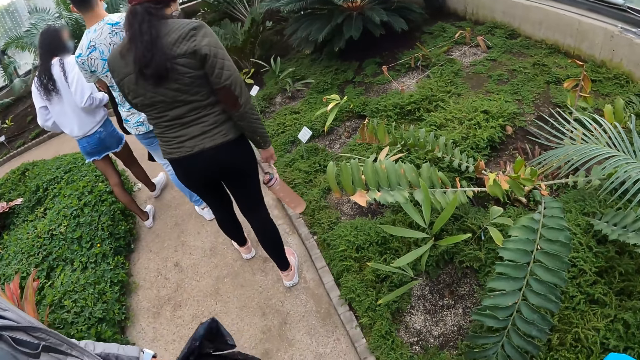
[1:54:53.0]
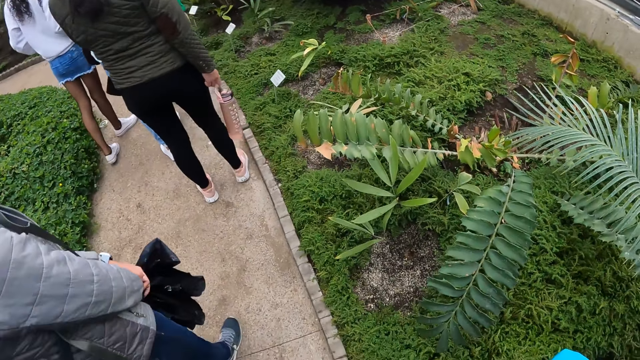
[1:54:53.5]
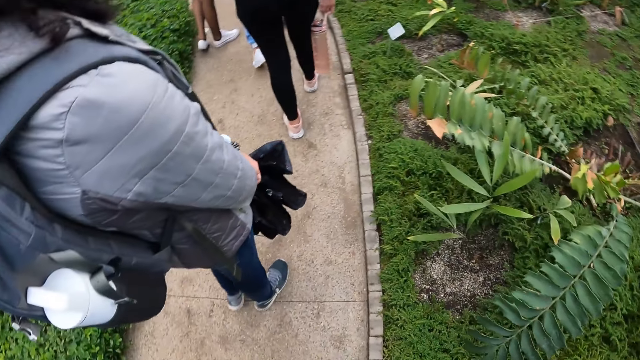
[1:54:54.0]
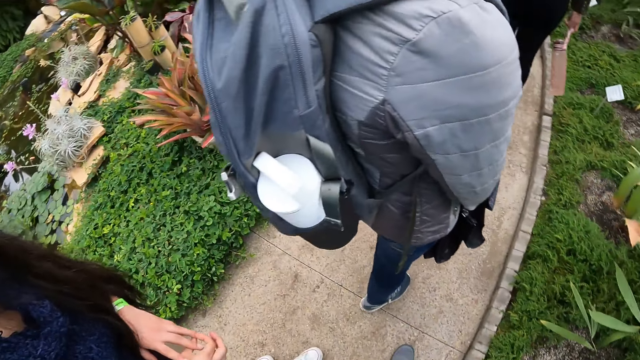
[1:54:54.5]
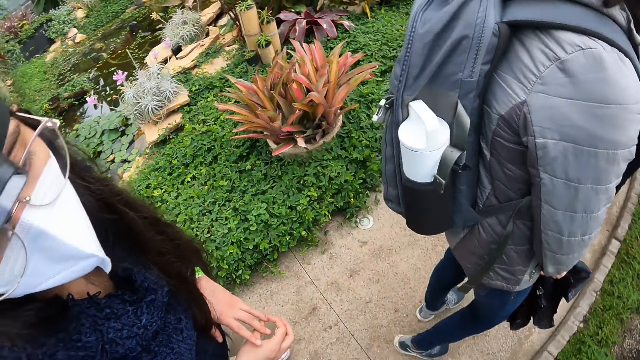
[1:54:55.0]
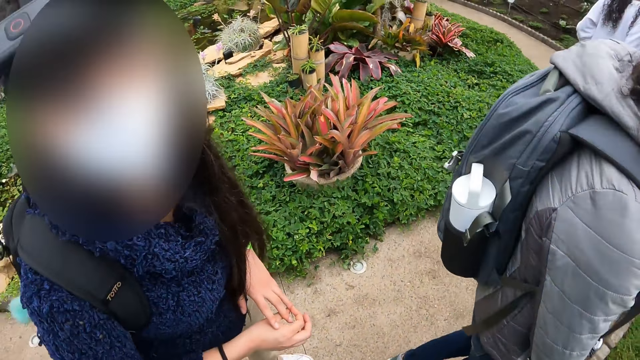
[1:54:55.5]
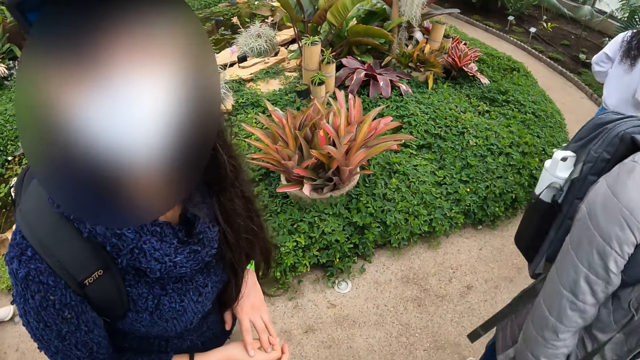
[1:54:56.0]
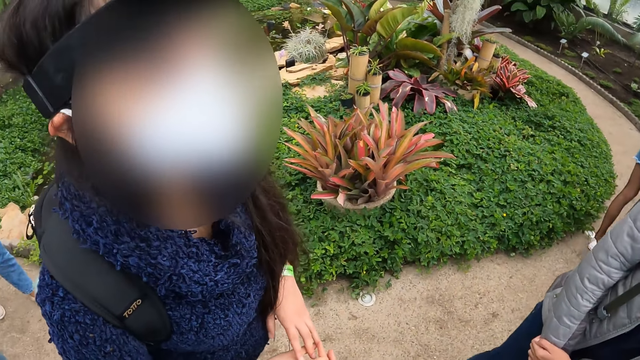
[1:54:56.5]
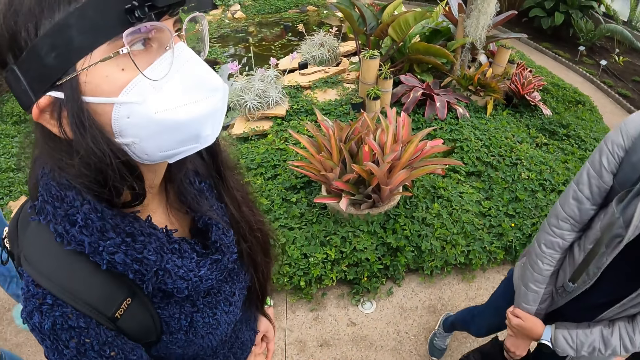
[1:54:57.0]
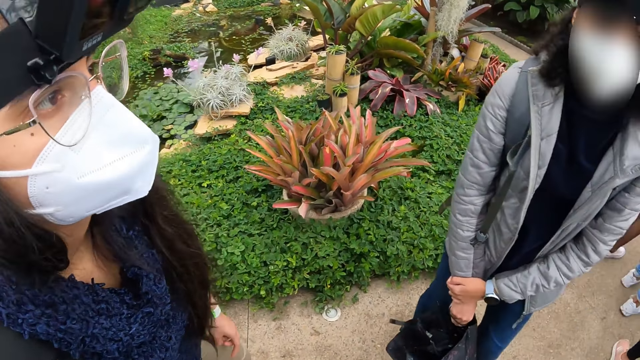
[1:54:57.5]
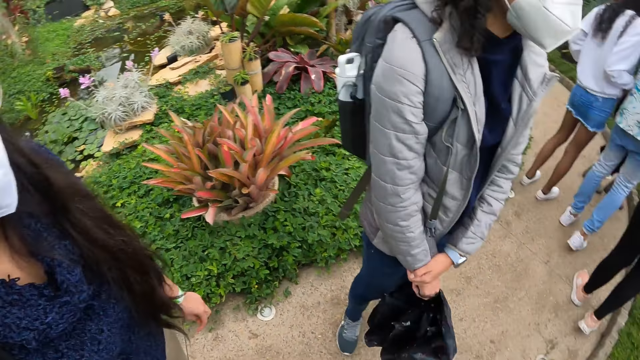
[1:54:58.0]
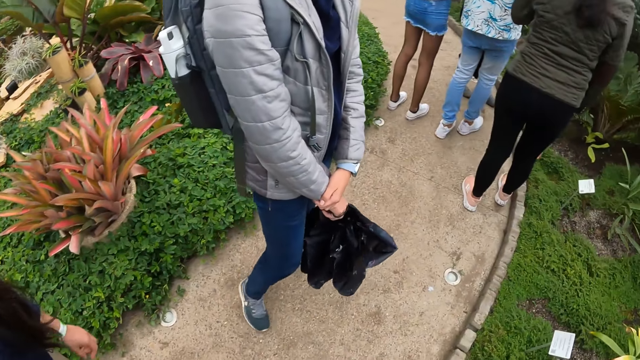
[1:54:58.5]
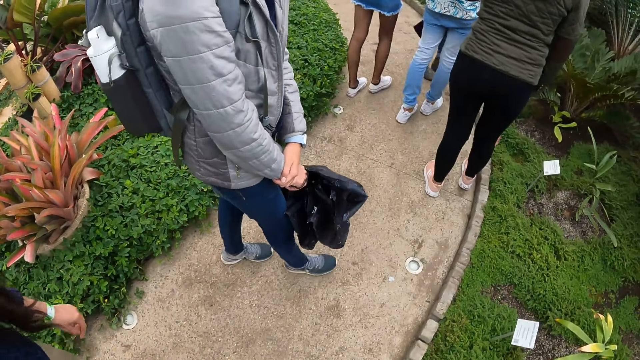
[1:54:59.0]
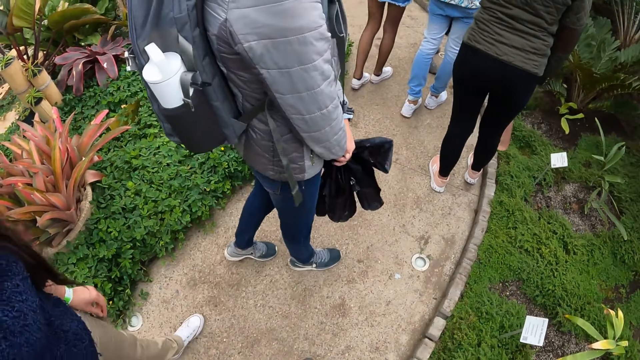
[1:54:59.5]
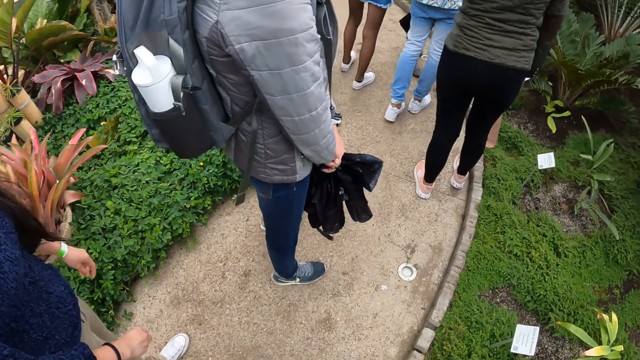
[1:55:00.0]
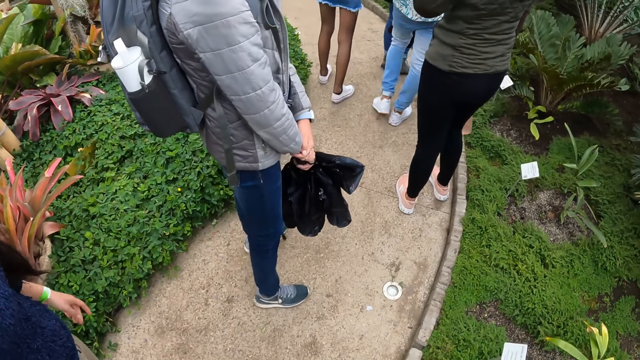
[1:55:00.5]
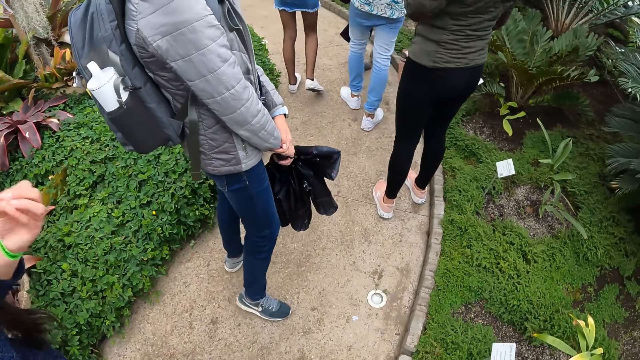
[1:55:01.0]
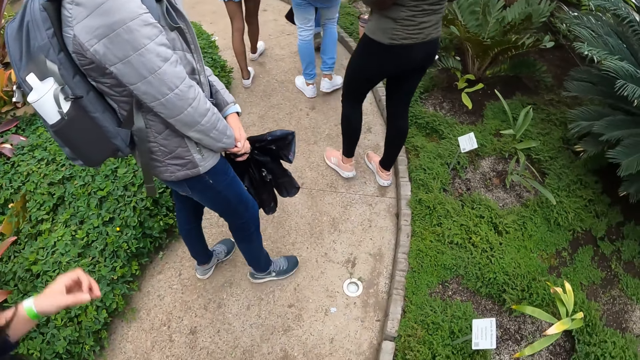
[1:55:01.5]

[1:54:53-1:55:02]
The camera wearer interacts with a woman.

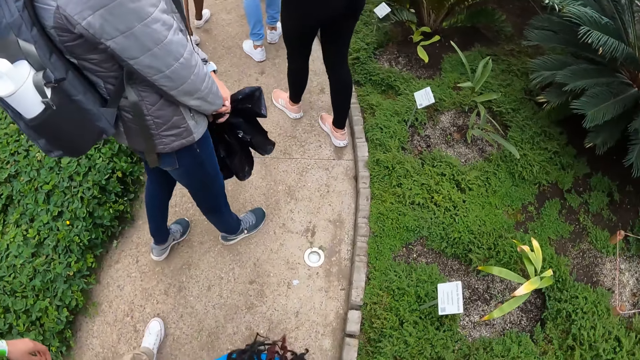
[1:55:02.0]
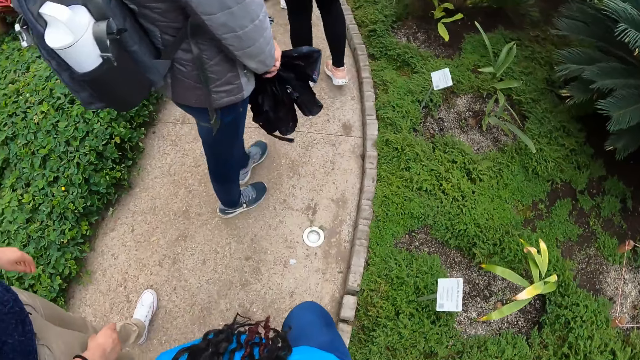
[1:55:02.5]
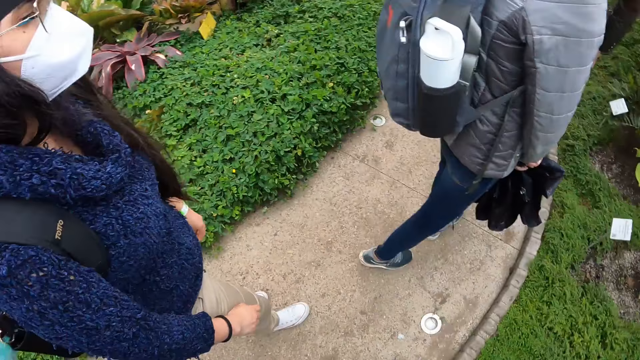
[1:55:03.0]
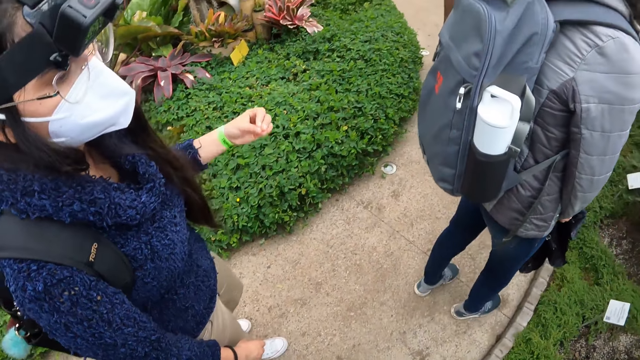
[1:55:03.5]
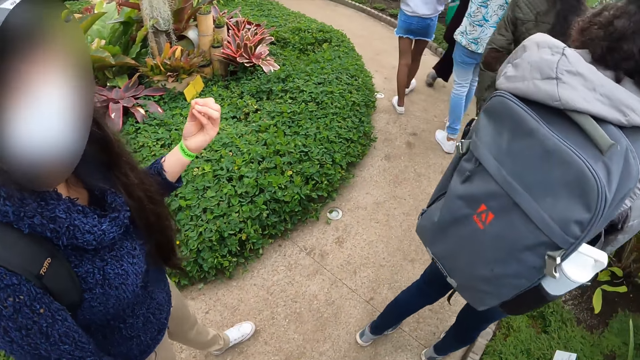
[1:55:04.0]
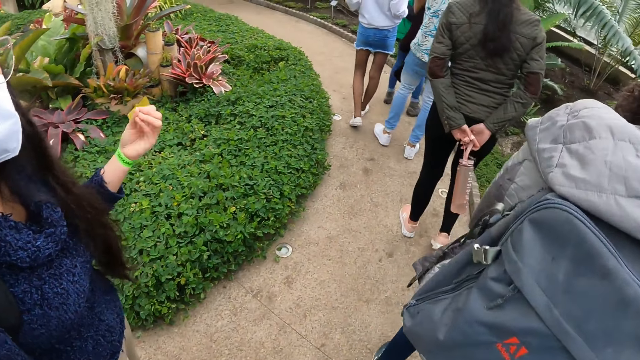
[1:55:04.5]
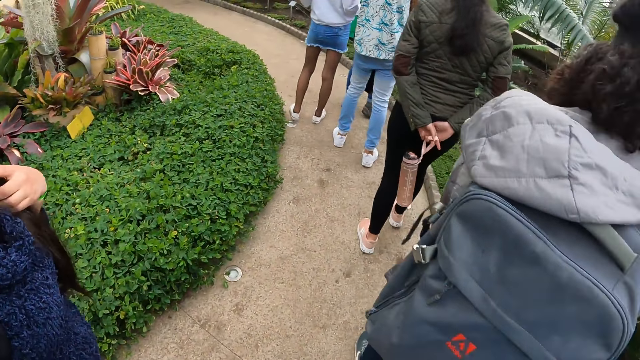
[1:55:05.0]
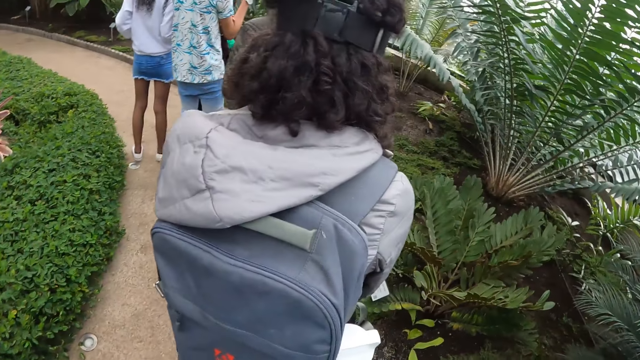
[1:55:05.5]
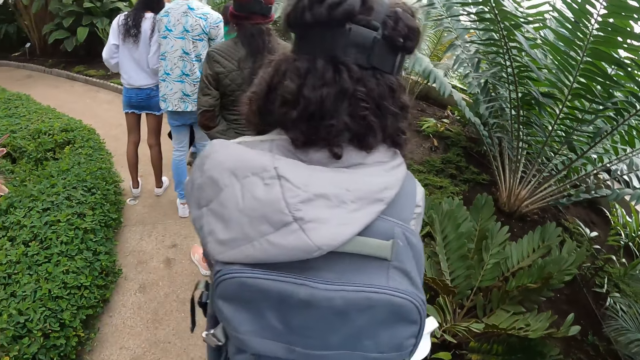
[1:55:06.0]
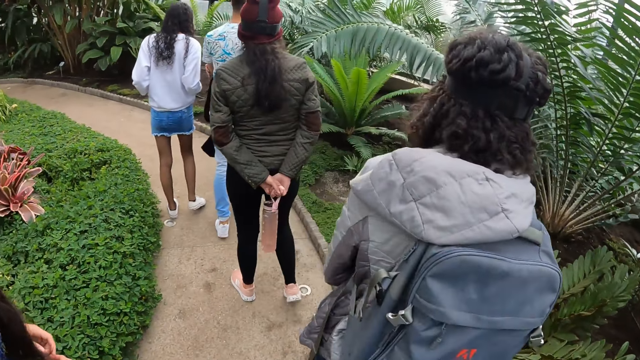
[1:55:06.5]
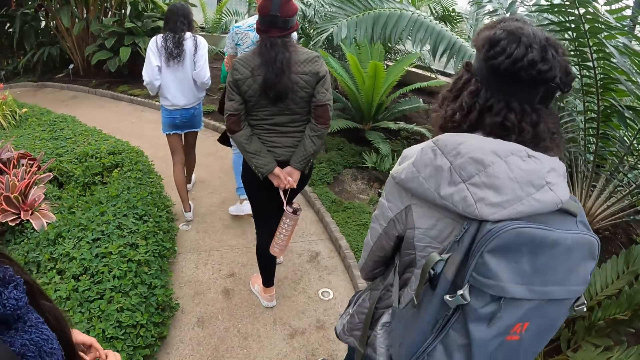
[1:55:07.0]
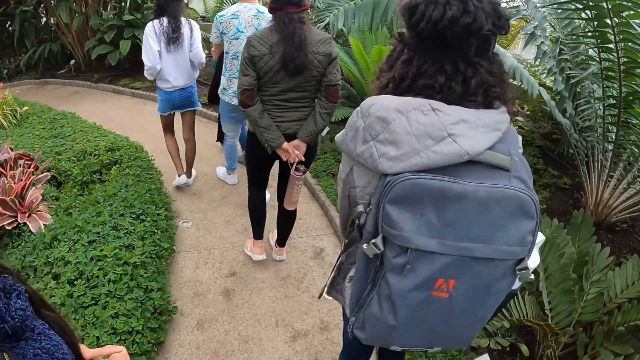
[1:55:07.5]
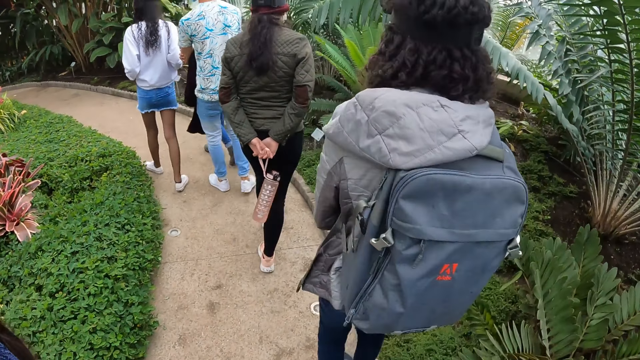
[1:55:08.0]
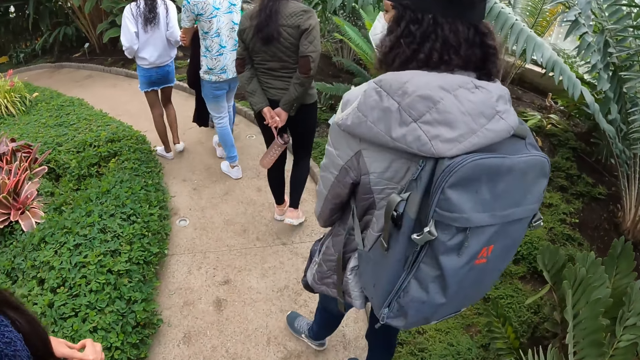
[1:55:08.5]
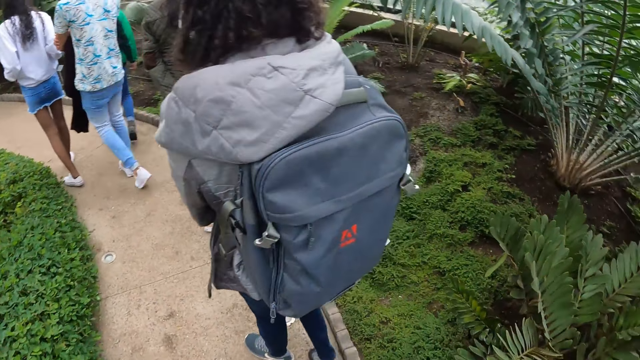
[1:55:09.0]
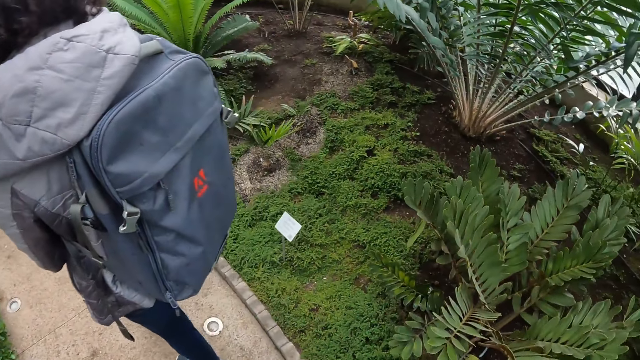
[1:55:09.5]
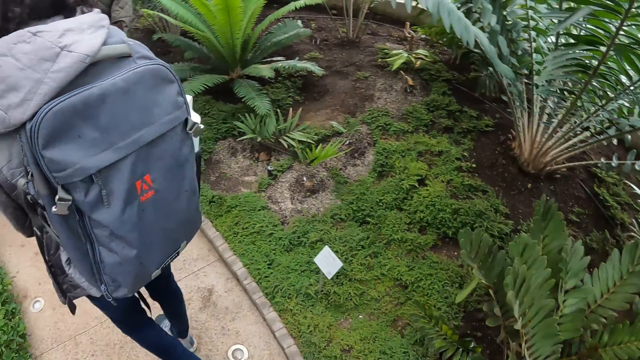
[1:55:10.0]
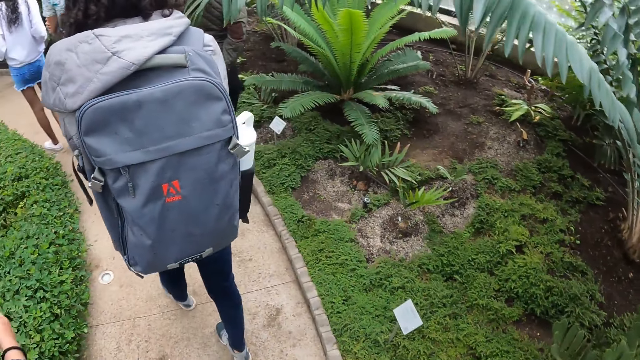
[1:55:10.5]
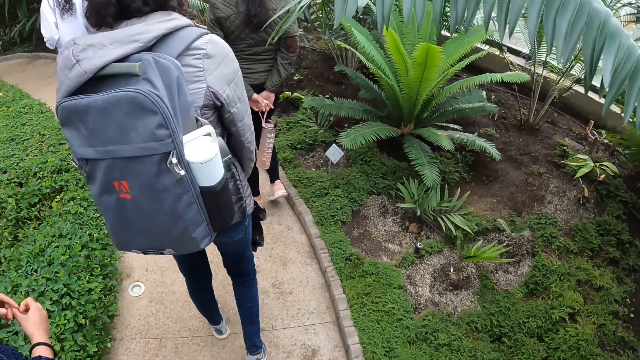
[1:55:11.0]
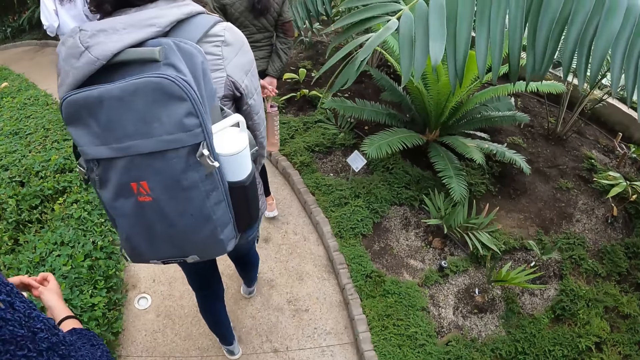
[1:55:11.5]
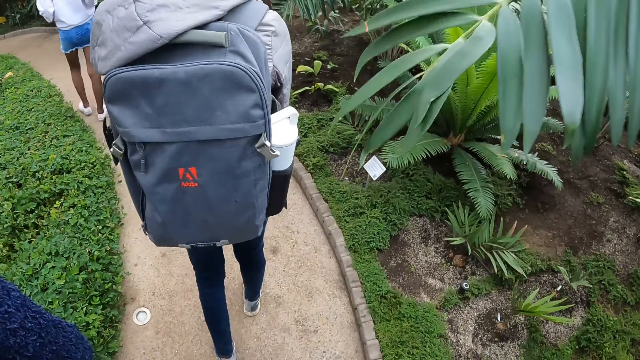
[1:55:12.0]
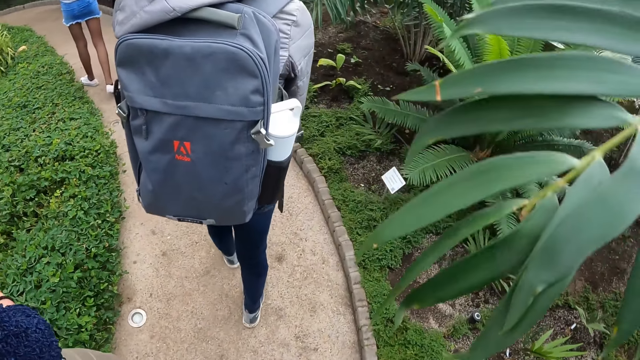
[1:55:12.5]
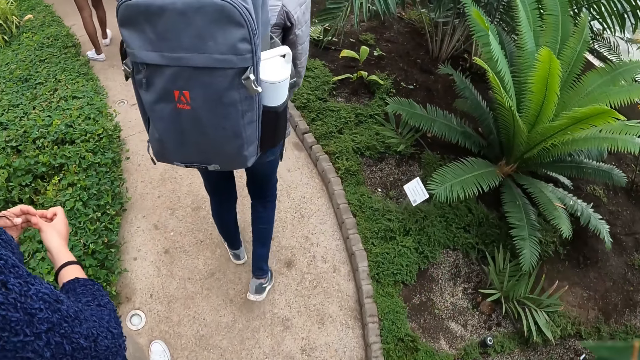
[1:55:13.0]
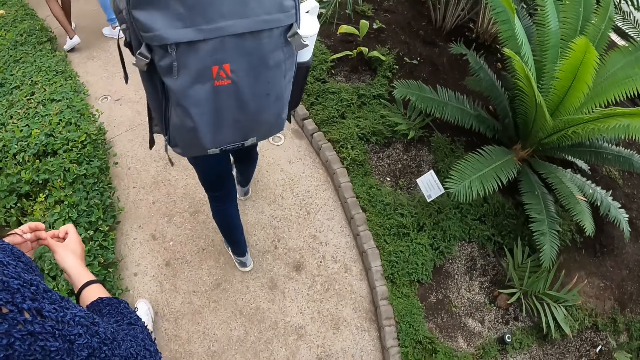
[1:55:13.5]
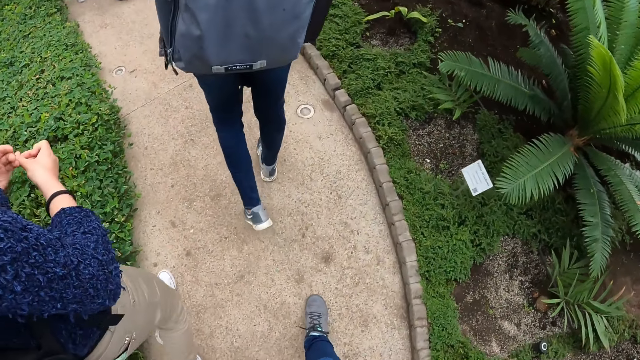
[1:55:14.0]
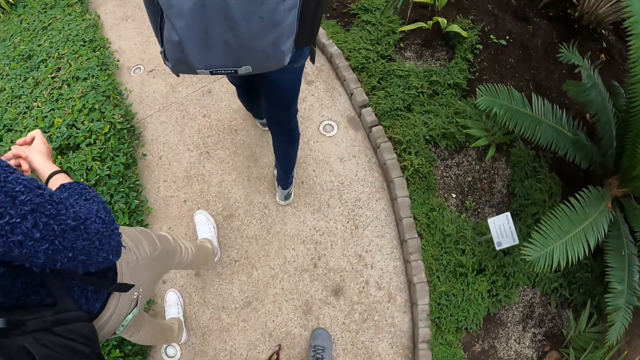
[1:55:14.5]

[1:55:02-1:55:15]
A lady talks to the camera wearer with gestures. The camera wearer walks on the path.
